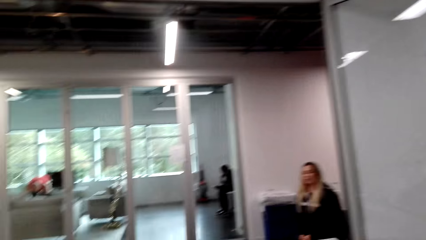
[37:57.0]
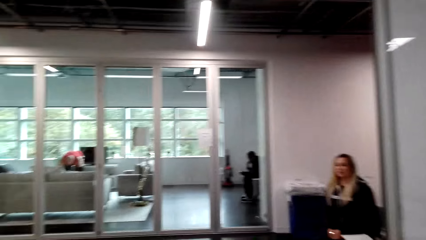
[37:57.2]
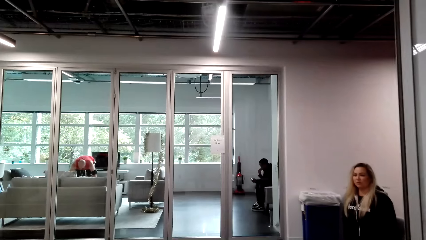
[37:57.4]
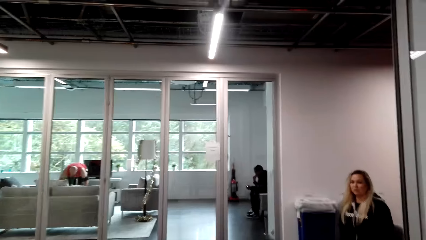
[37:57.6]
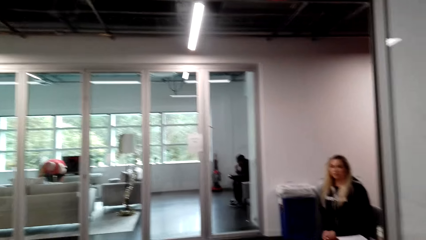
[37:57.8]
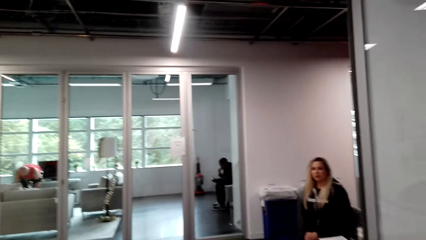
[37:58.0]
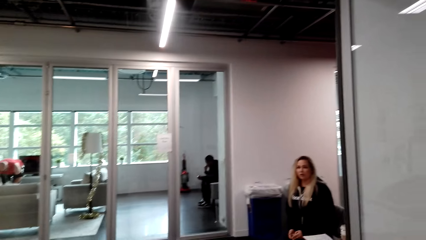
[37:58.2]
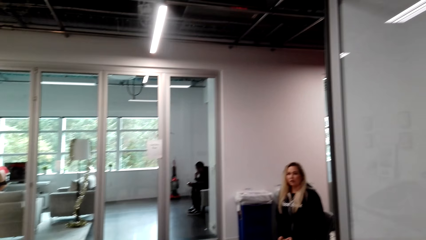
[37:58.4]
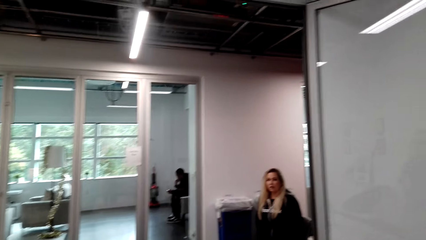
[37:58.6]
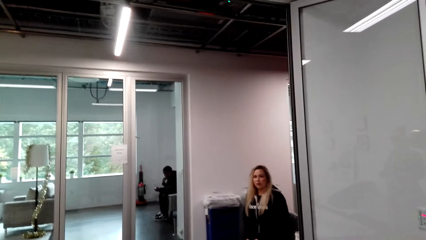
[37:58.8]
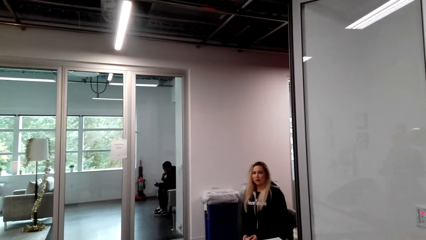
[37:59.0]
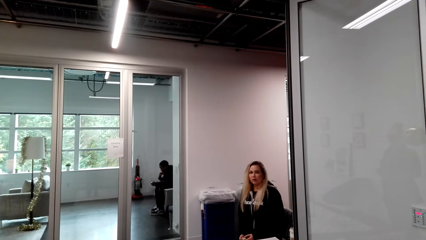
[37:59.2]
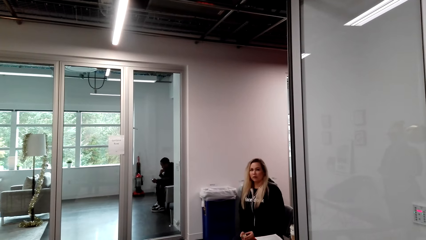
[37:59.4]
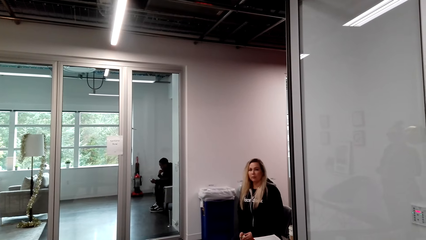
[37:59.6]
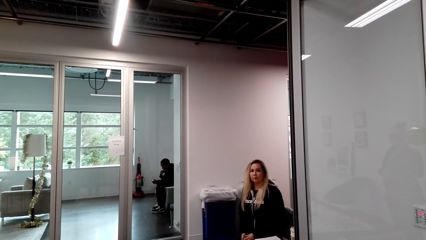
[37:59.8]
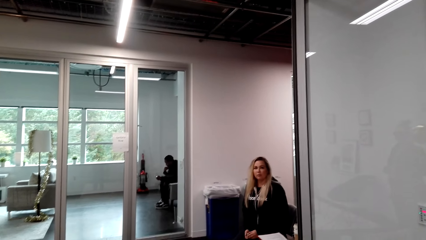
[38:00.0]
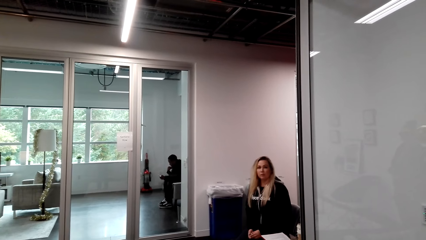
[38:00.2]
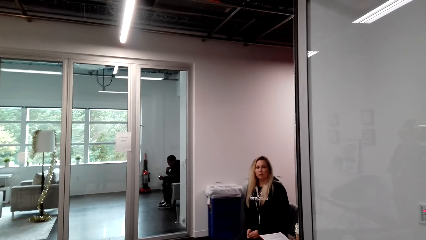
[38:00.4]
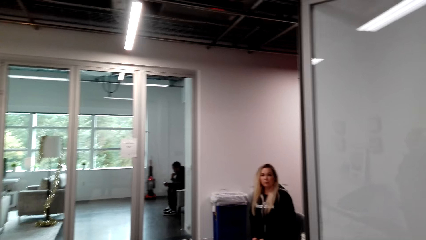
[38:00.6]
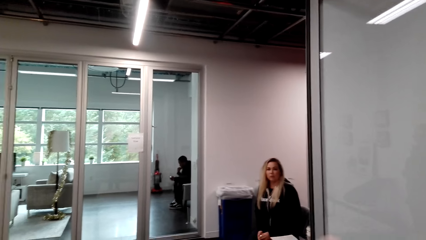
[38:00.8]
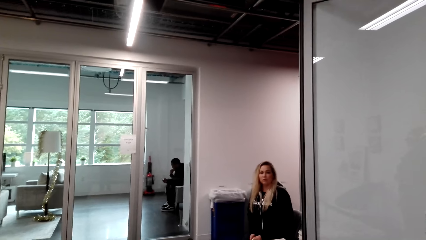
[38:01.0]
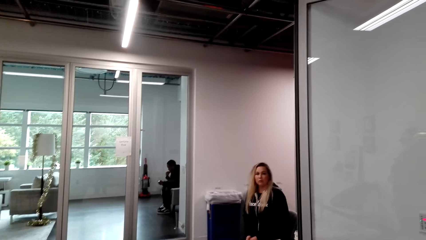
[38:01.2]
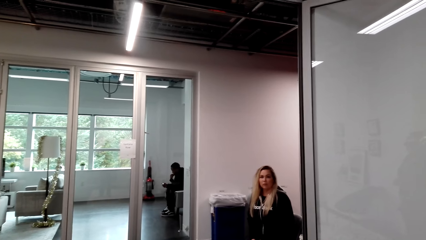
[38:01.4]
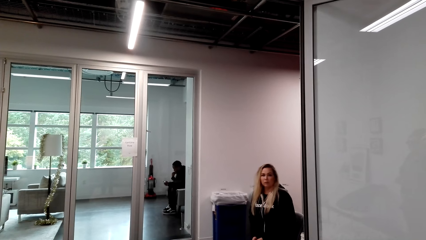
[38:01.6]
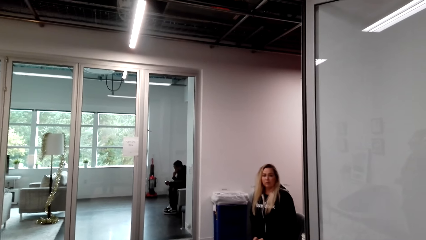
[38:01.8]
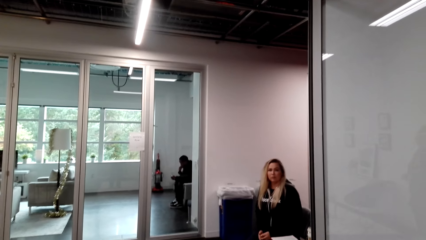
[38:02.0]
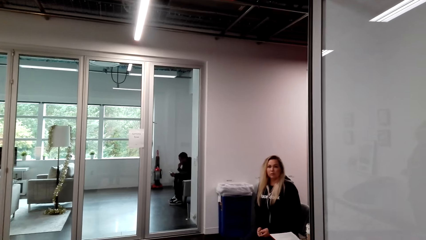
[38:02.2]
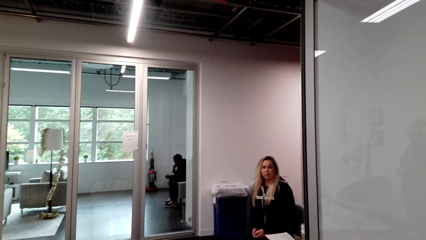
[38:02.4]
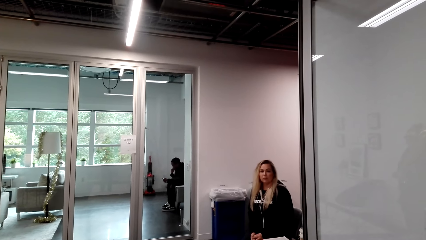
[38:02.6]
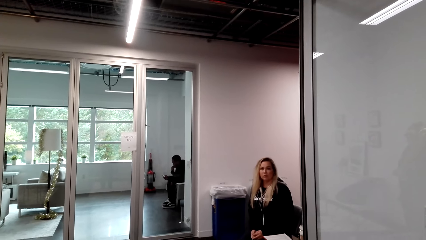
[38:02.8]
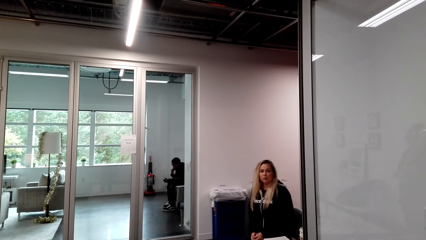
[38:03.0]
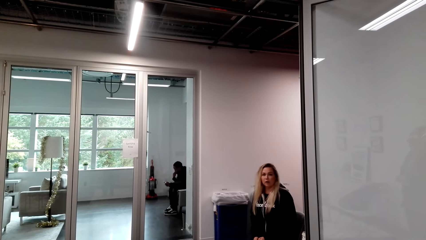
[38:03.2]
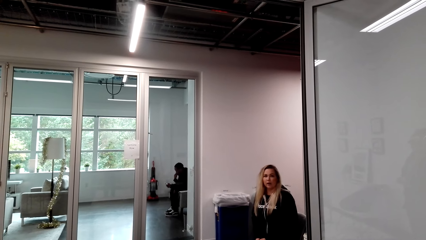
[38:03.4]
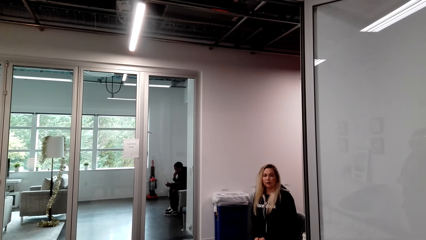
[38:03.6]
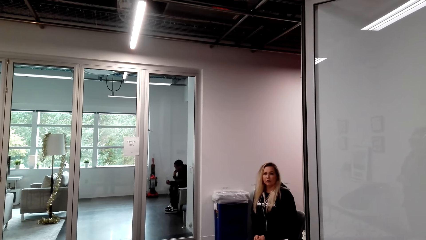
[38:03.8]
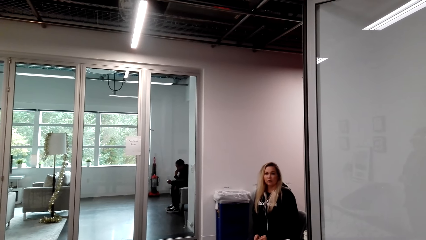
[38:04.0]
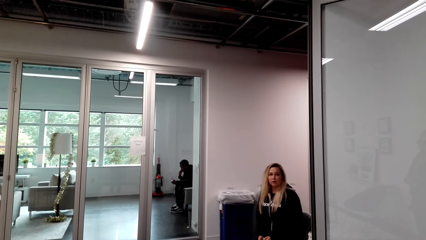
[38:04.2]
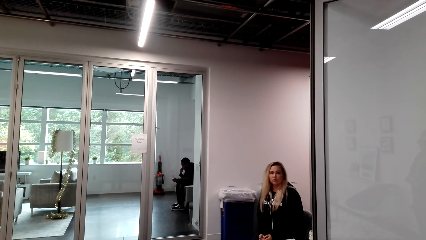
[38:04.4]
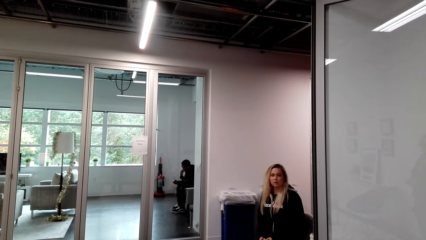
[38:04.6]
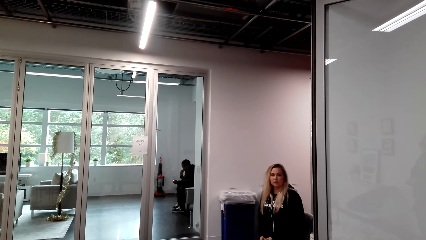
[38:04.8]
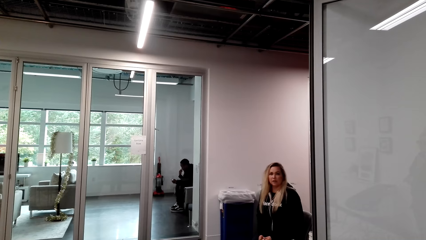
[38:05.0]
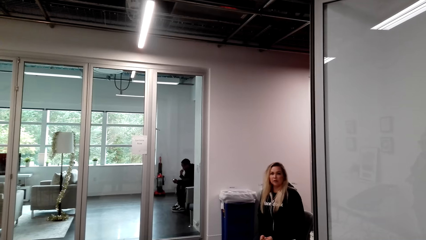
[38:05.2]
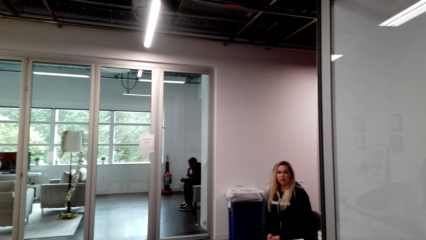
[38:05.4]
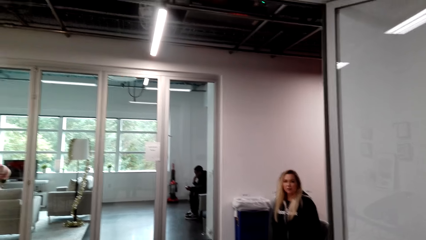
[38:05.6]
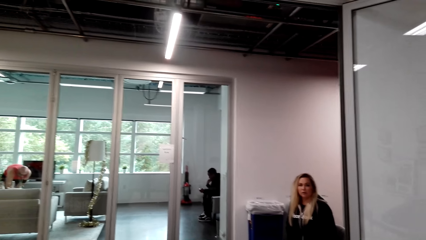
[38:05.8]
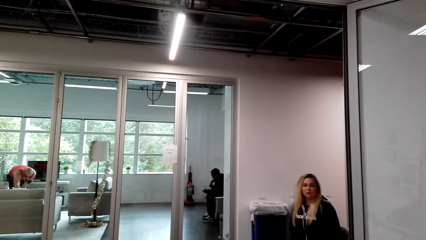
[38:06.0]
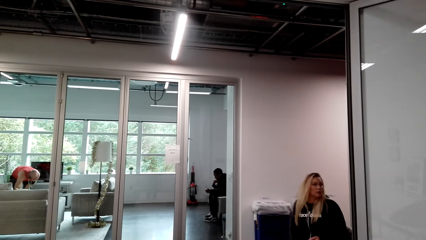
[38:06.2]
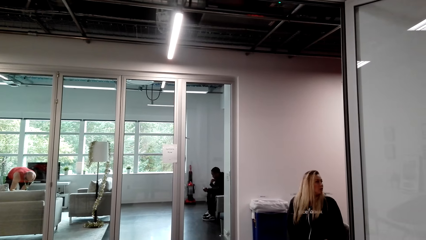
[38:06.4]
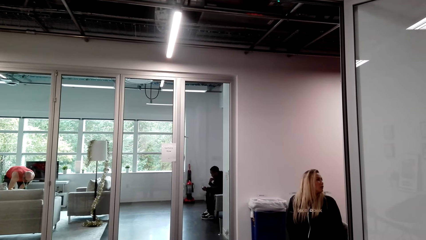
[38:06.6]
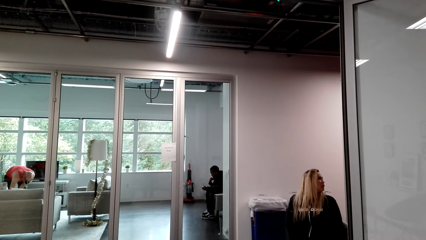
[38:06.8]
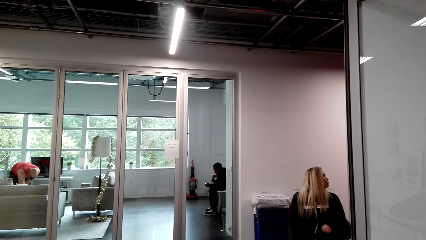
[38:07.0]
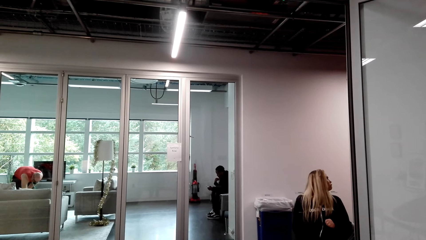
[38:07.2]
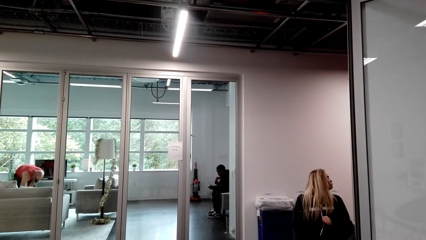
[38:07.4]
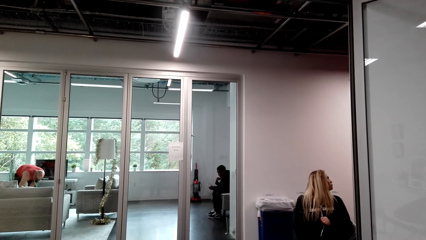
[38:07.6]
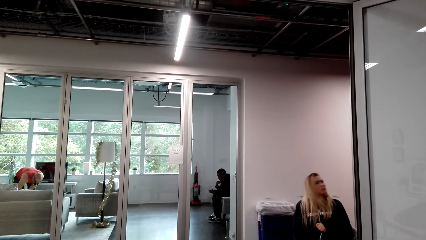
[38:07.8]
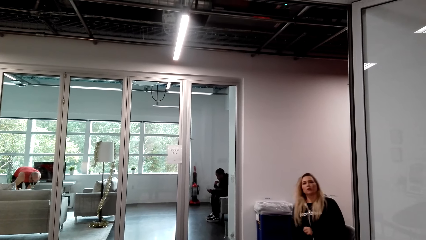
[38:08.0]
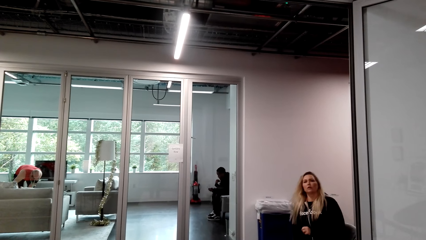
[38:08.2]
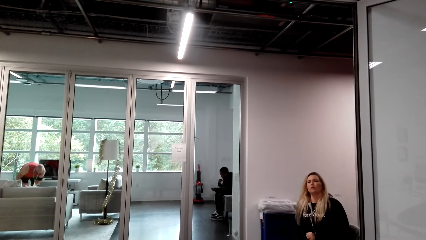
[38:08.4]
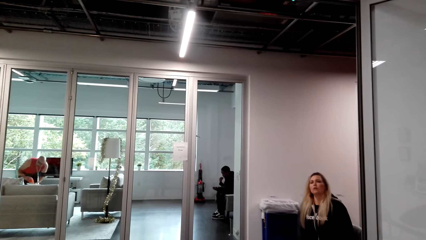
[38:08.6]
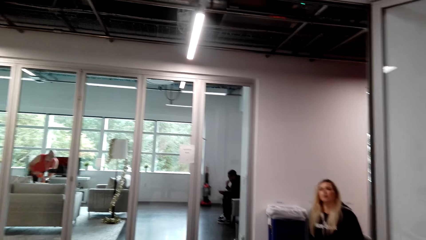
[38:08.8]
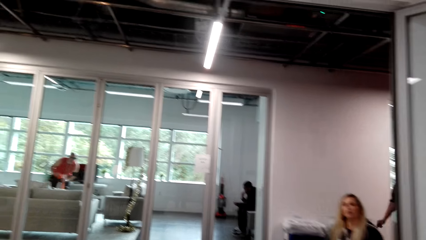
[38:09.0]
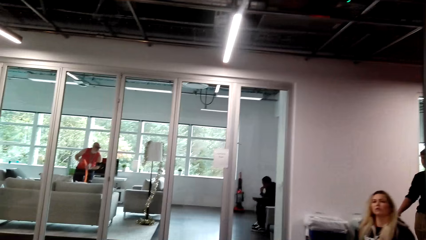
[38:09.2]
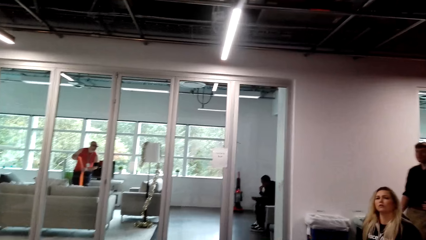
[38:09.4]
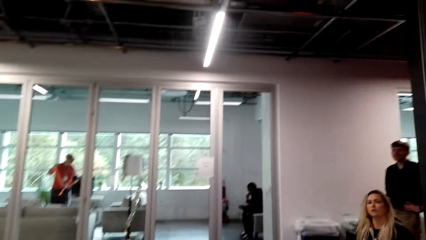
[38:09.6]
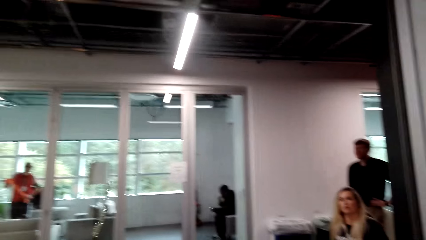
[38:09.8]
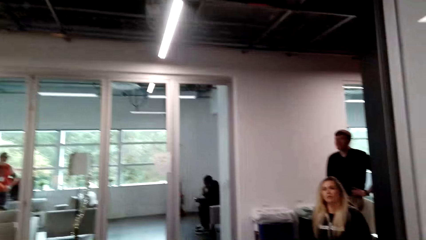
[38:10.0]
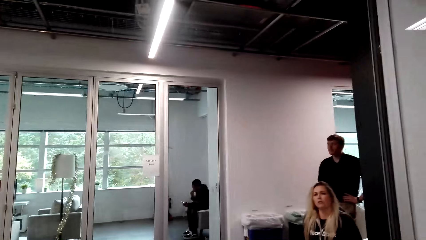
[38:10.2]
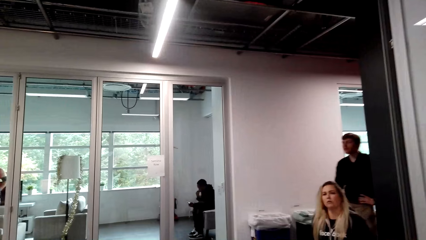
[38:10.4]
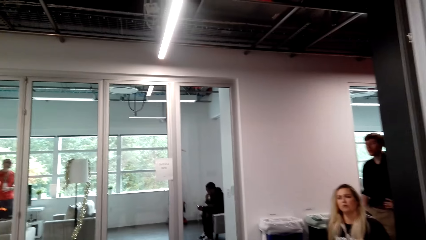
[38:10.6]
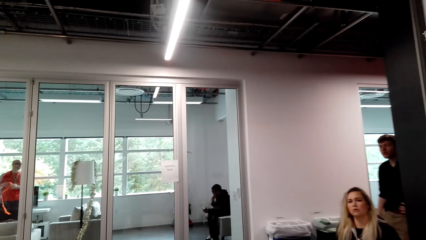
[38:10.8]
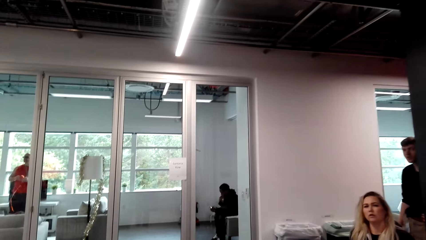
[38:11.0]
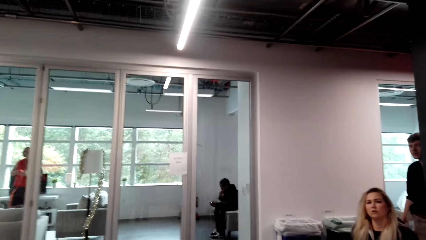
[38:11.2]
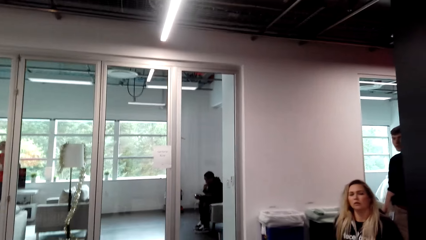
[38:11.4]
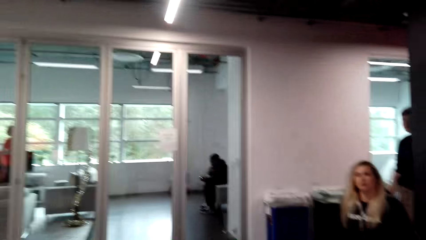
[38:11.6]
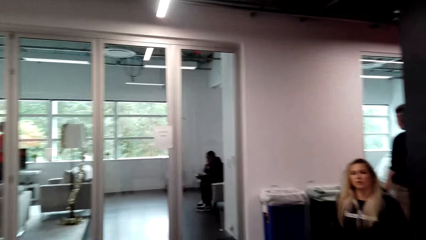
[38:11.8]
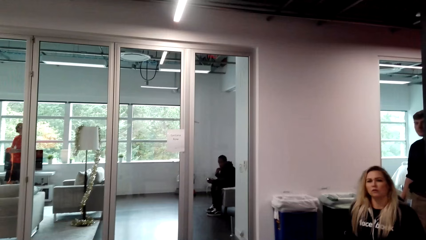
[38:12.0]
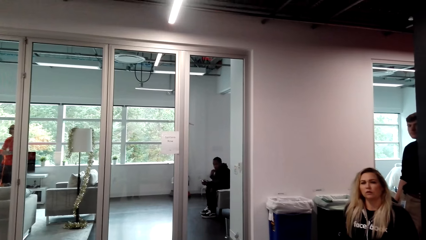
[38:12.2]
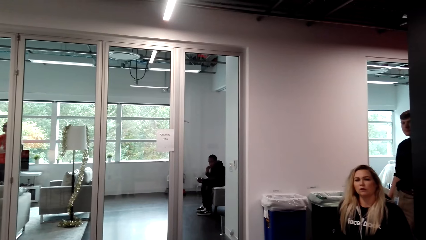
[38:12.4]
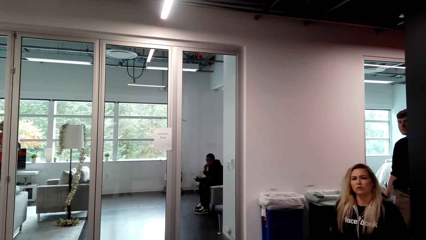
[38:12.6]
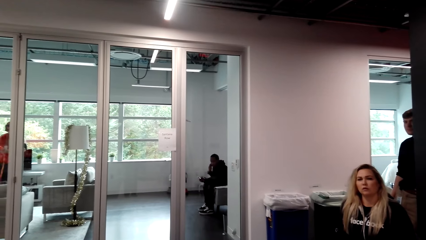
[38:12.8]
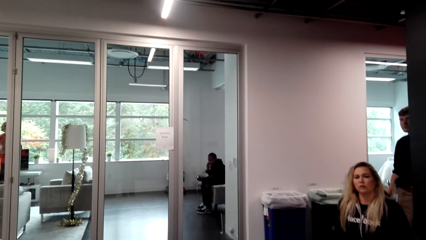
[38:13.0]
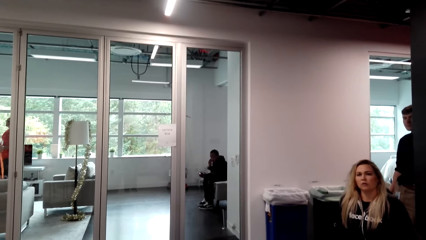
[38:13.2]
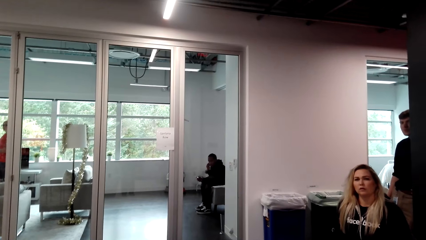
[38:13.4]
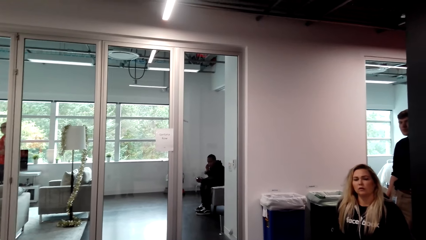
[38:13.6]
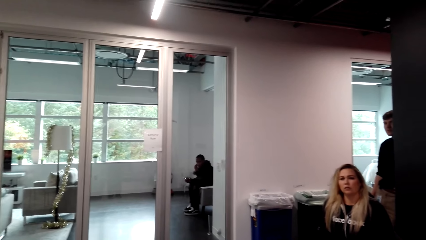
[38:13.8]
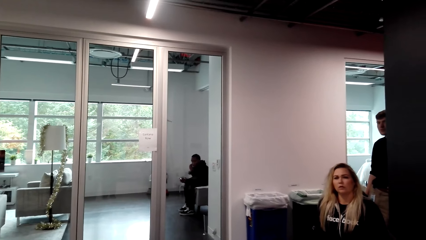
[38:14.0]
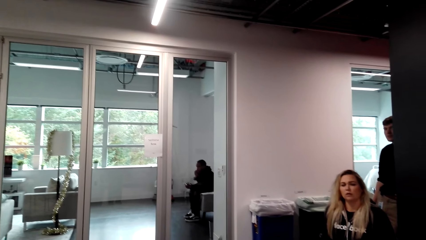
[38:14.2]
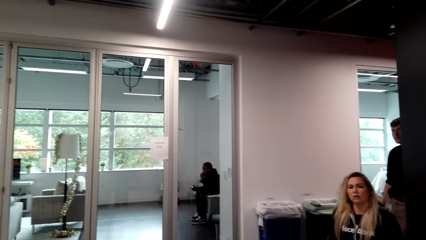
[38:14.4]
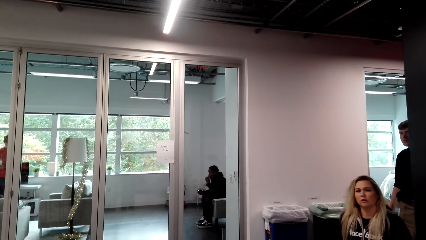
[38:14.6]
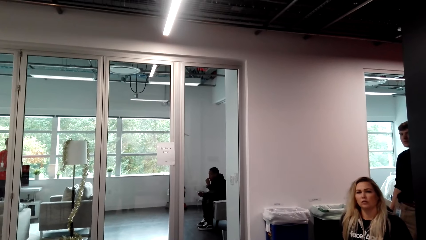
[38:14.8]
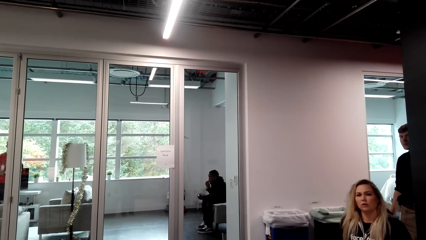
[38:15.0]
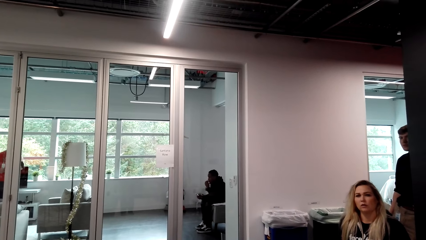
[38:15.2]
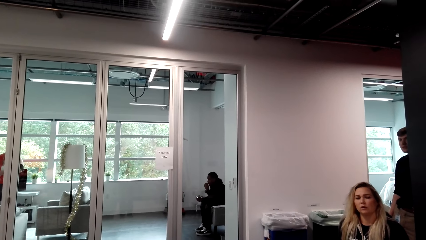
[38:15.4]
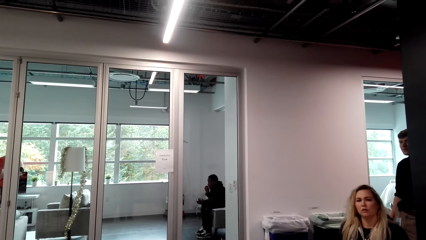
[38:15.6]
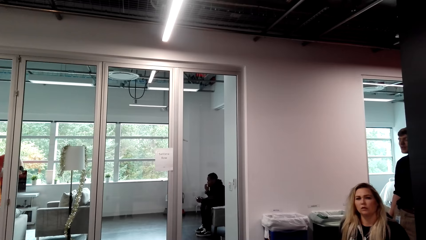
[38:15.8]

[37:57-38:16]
The camera wearer talks to a woman. The woman talks to the camera wearer. The camera wearer talks to the woman. The woman talks to the camera wearer. The camera wearer looks at the woman. They talk to the woman. They are talking to a person and another person.
